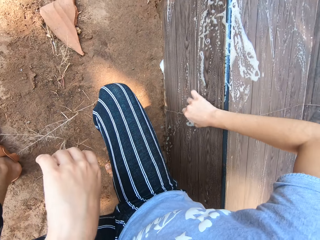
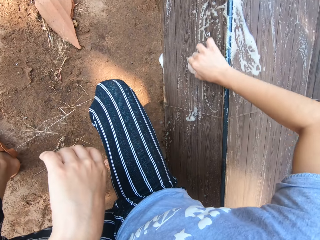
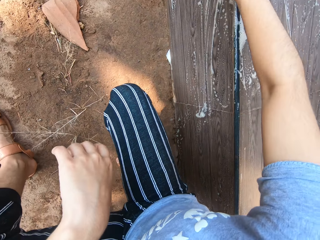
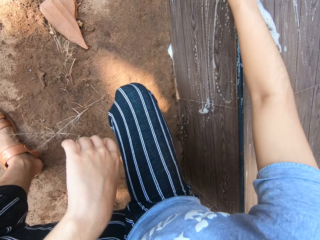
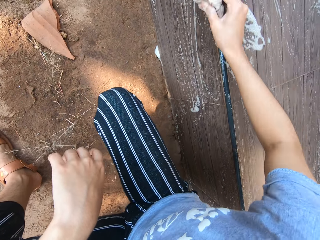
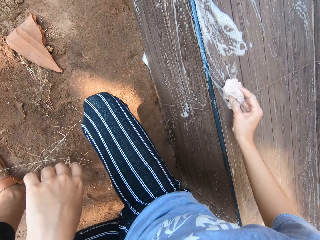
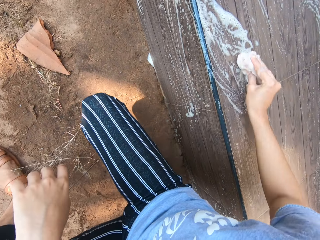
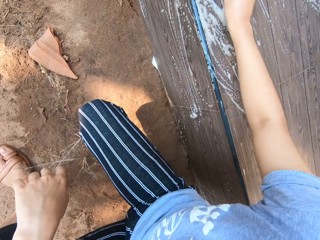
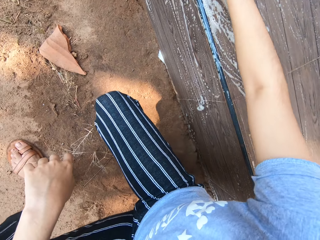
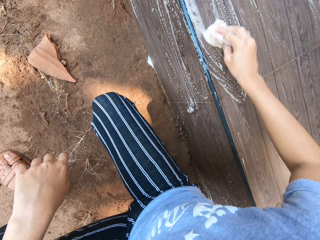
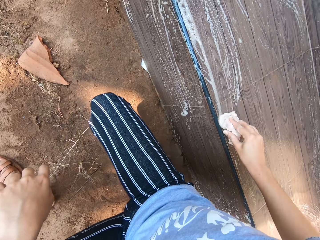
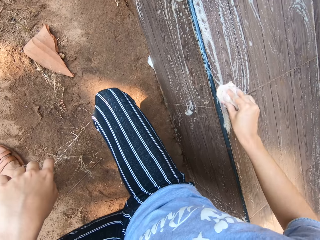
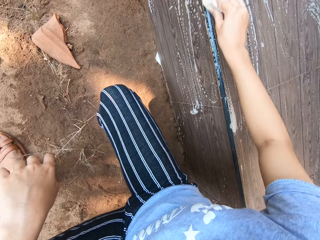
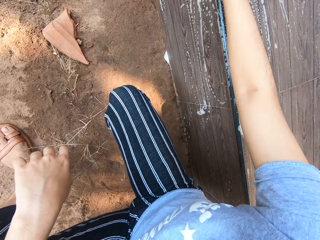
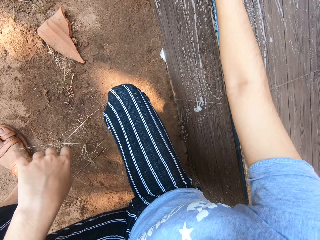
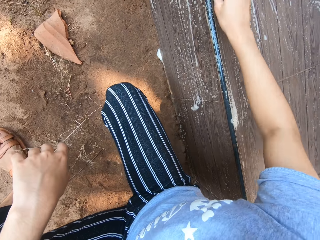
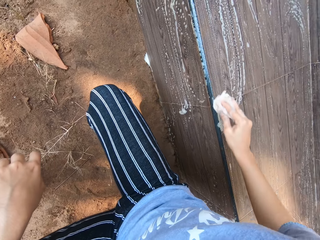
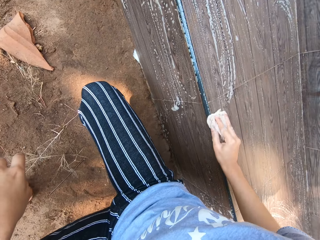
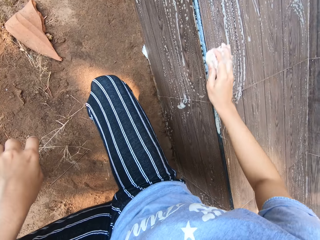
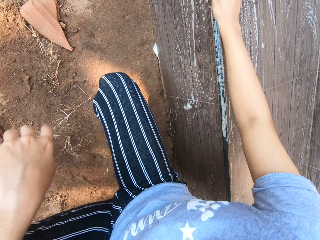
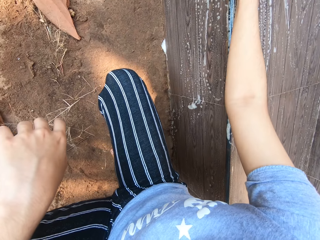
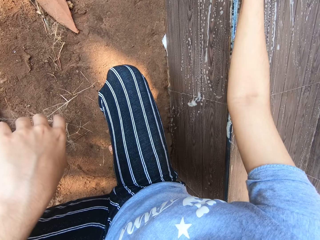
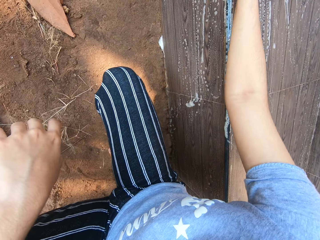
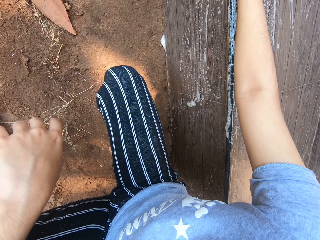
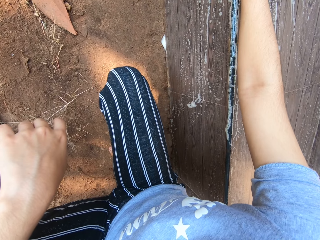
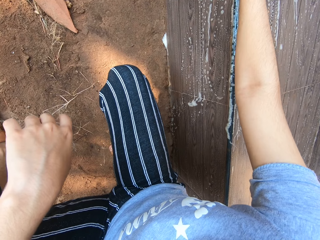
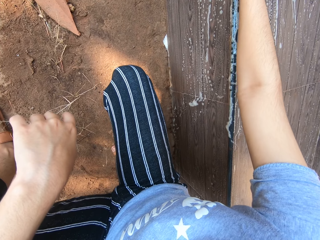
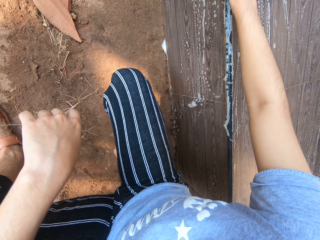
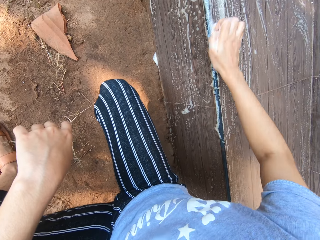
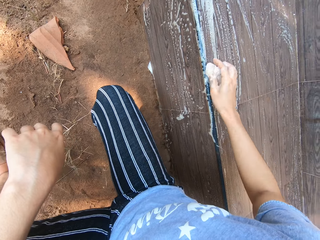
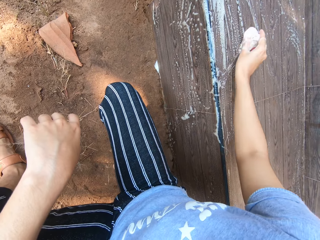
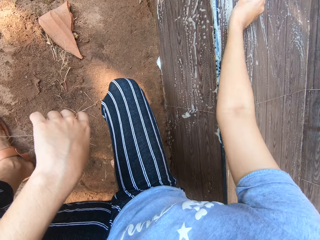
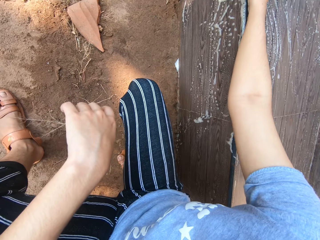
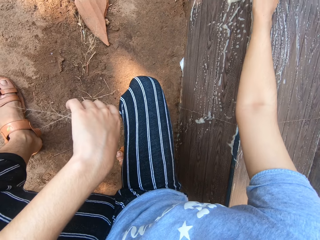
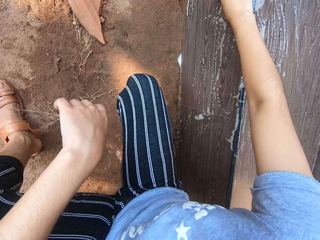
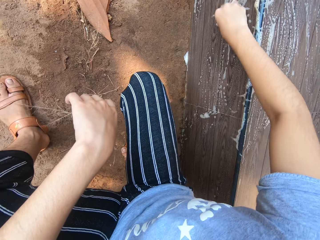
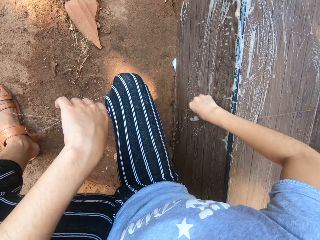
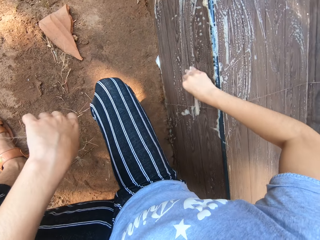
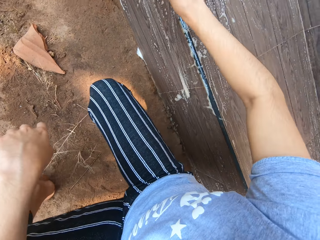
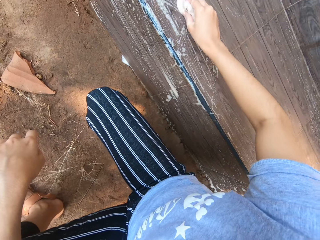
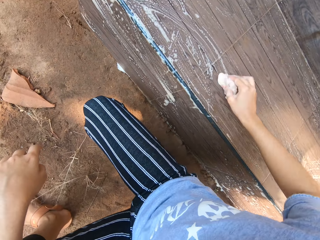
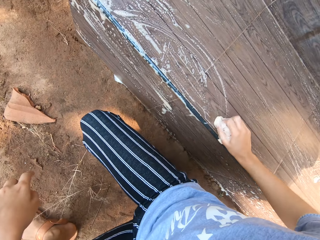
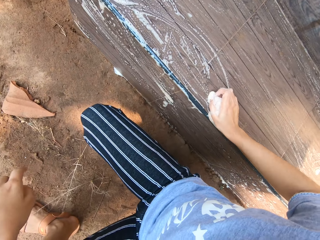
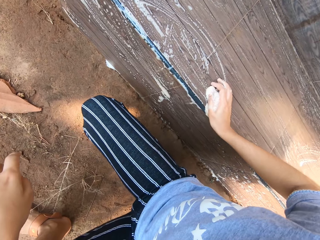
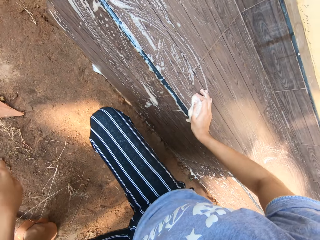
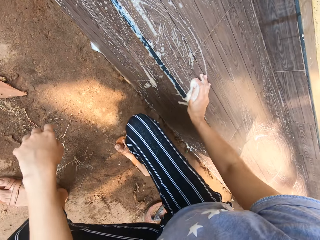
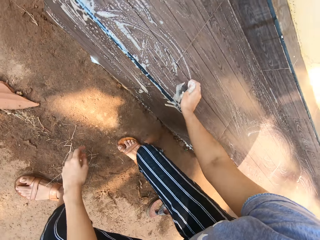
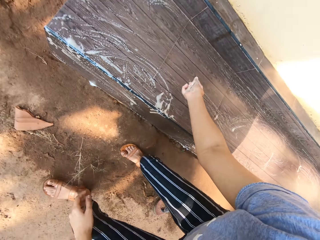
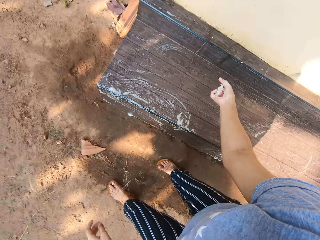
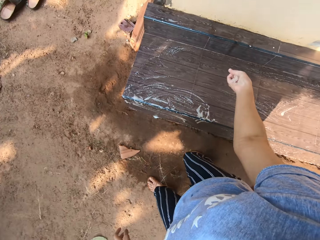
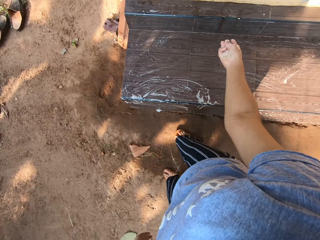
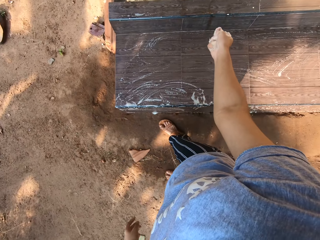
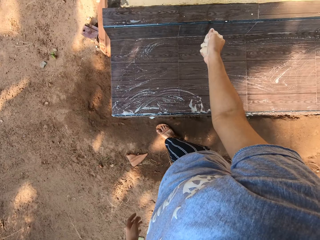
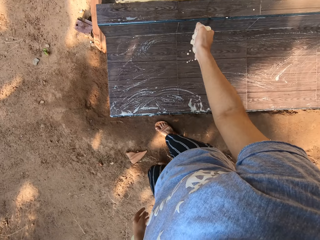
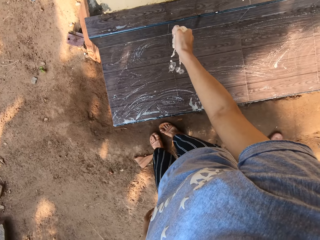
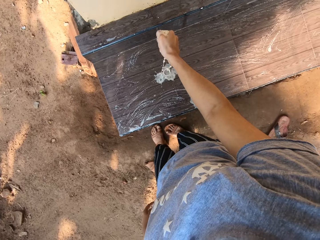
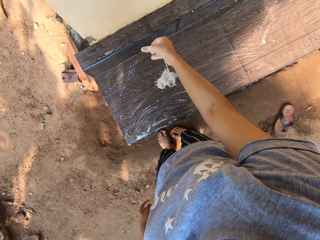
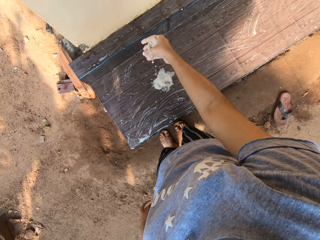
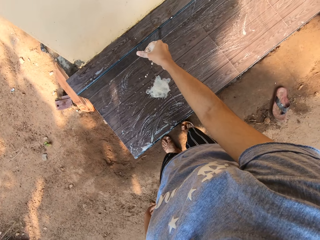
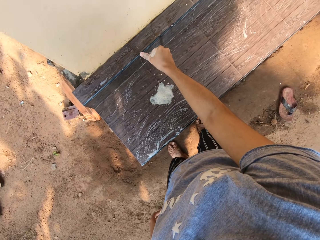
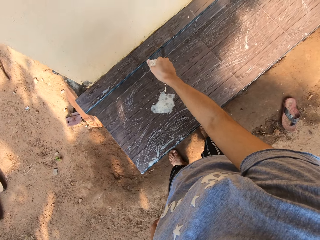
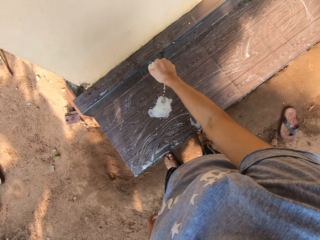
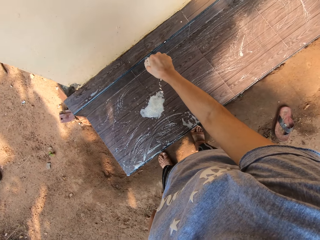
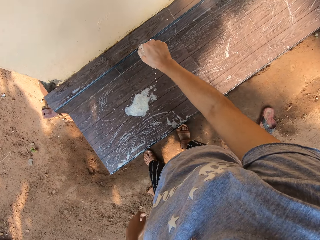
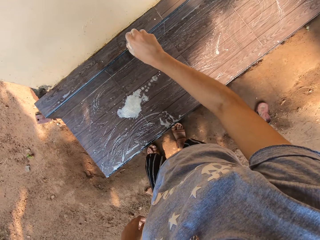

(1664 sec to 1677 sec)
The camera wearer stands up. She squeezes out soapy water from the cloth with her right hand.

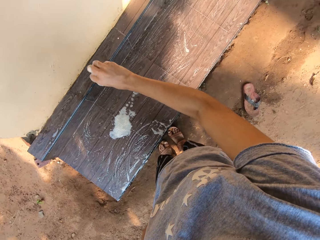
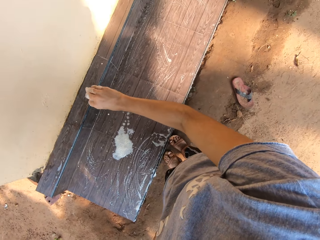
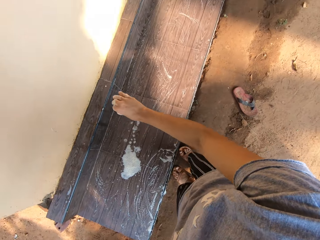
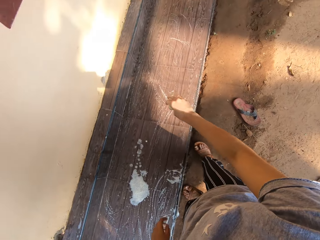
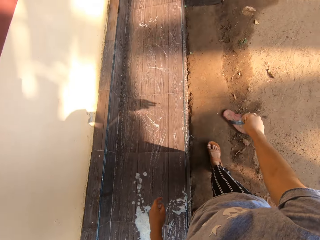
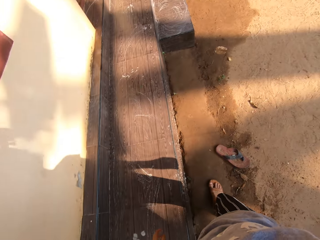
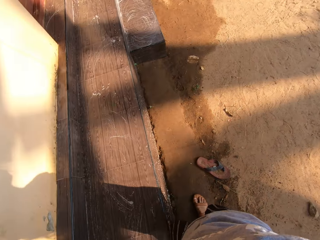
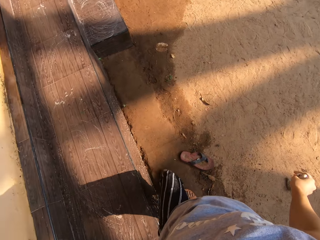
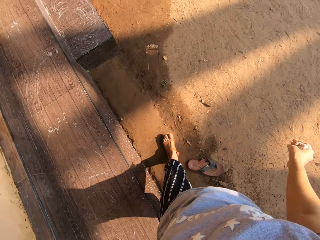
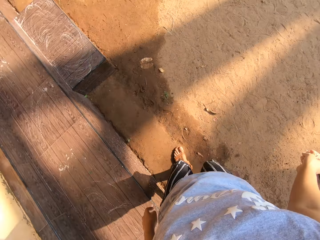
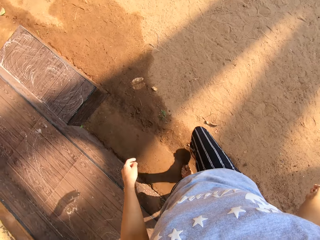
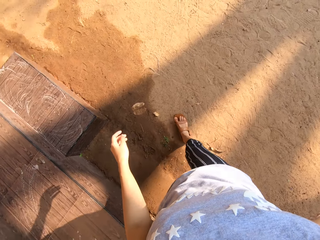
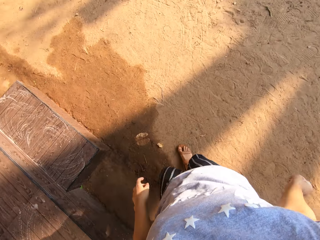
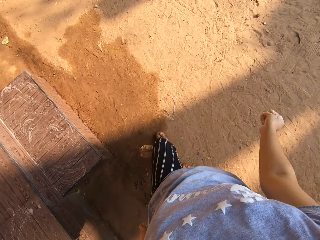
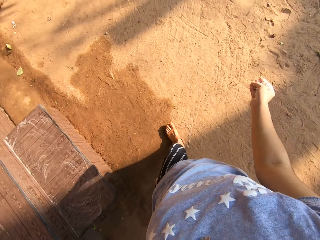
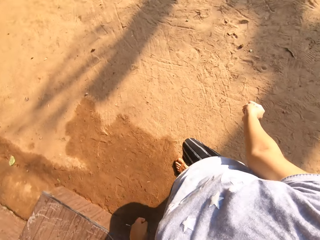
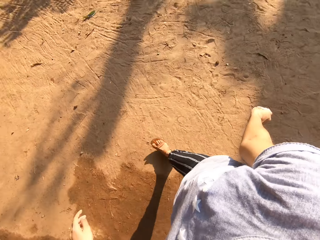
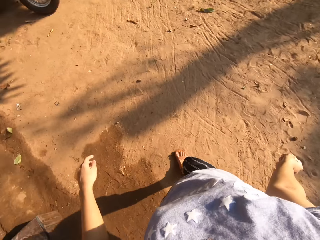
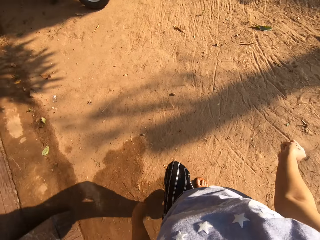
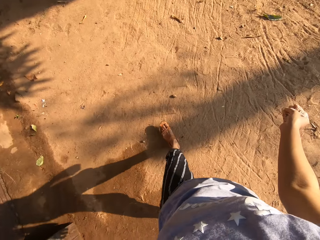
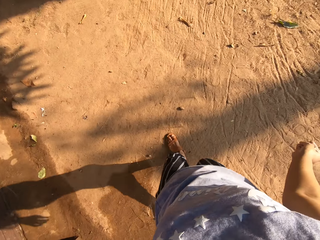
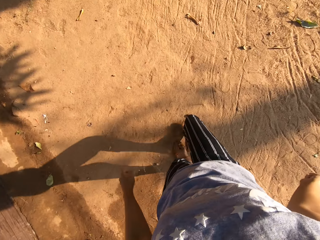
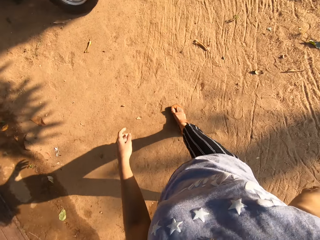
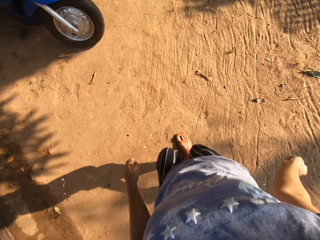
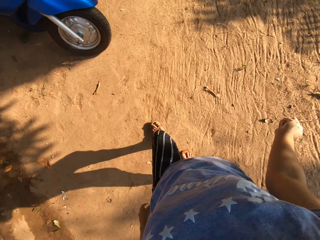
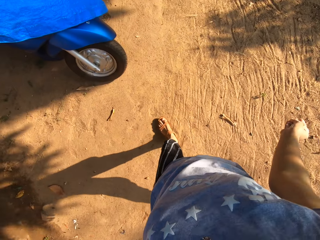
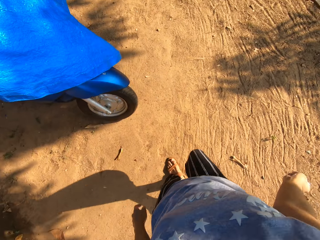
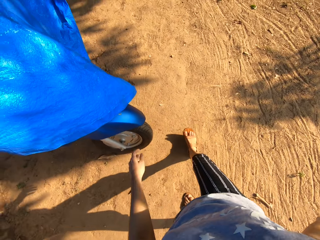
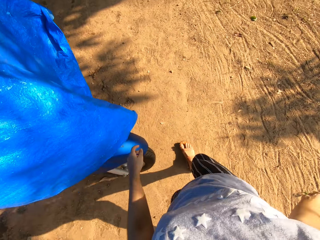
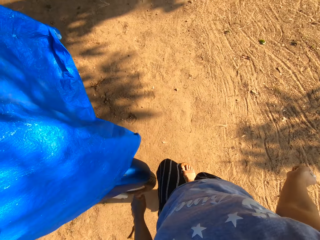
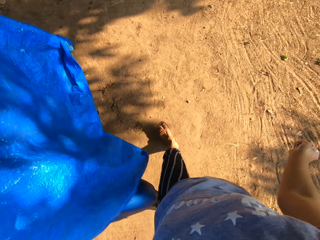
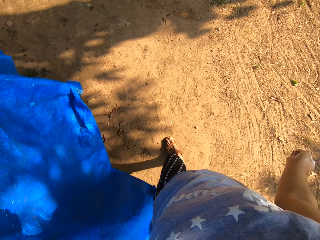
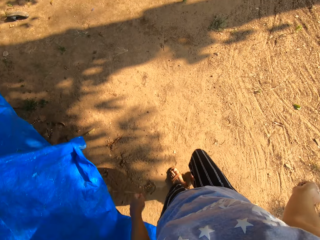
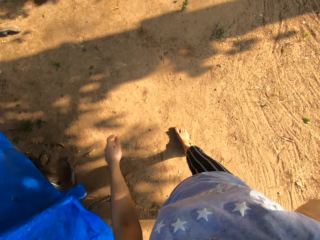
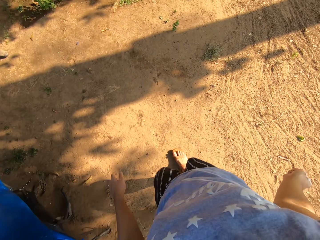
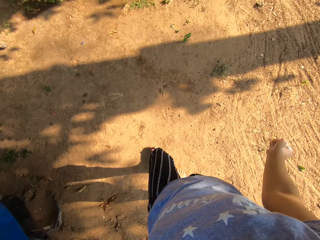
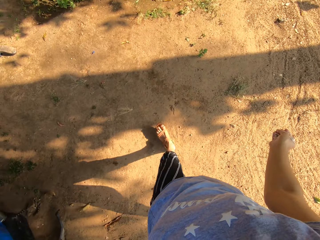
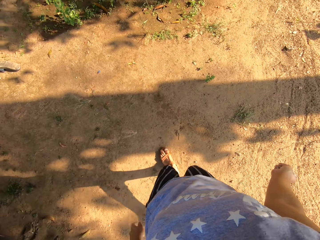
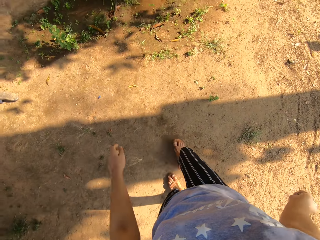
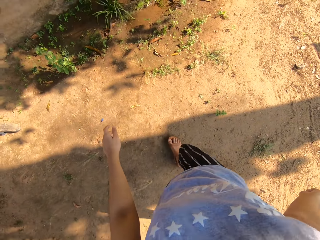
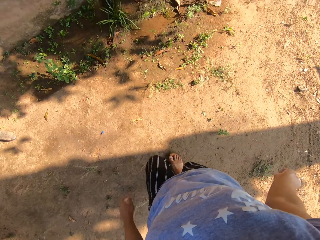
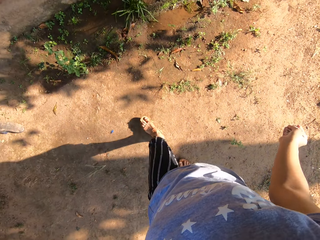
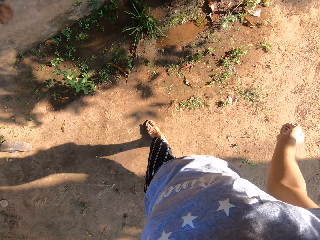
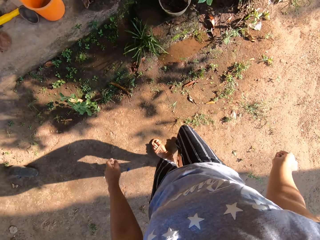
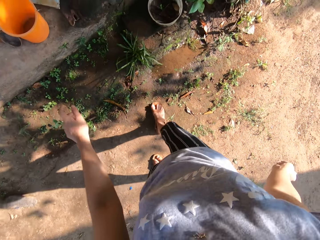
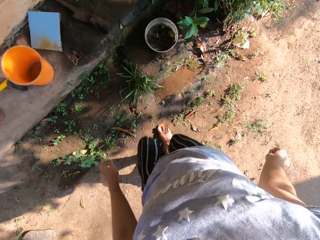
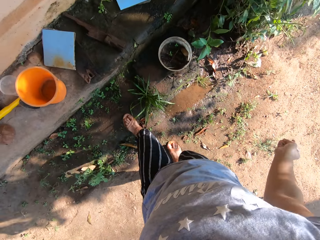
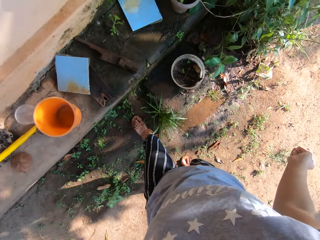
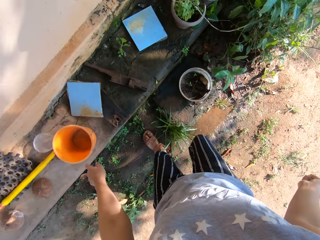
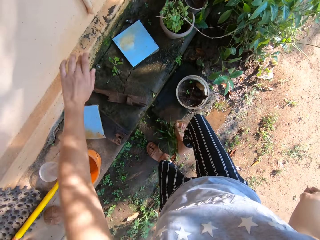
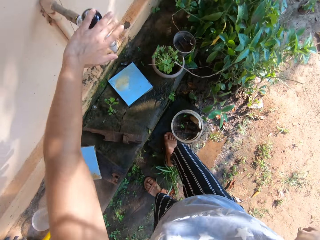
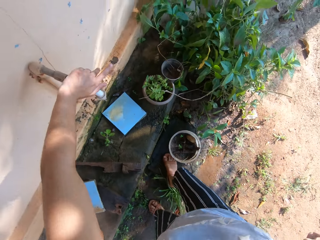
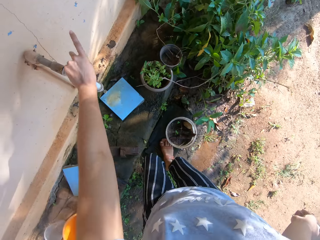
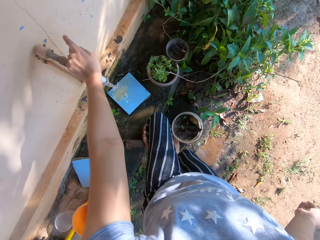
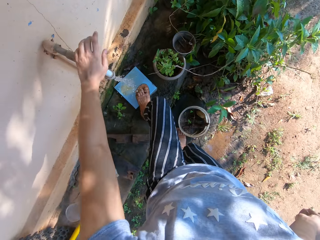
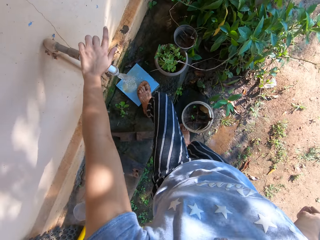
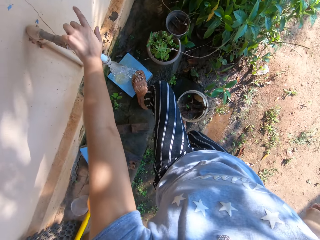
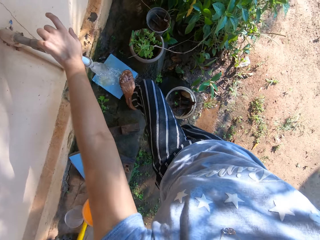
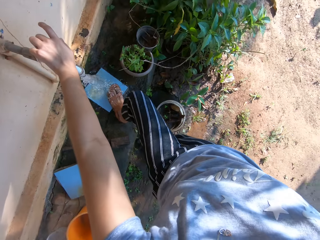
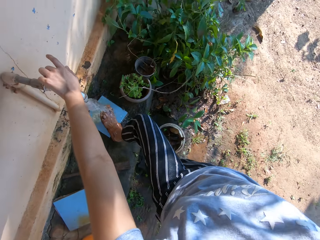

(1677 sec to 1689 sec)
The camera wearer walks towards a tap. She opens the tap with her left hand. She lifts up her left foot from the ground. She places her left foot on a tile beneath the tap. She washes her left foot with water from the tap.
